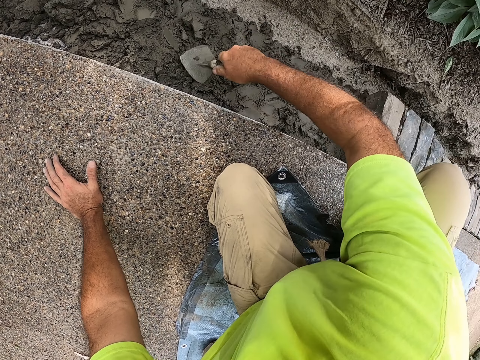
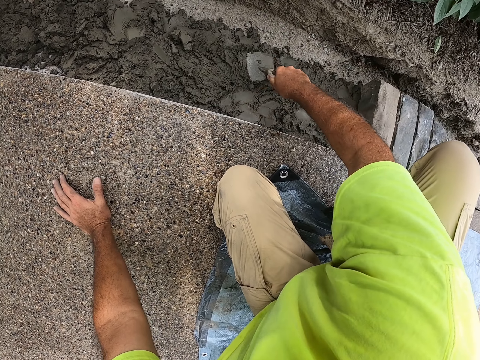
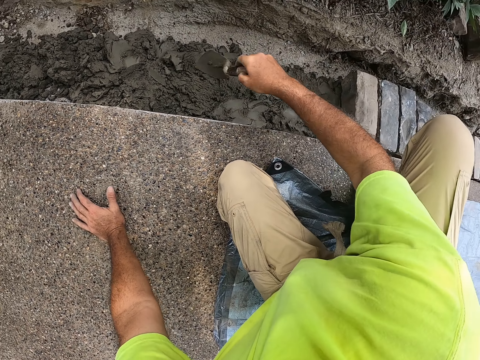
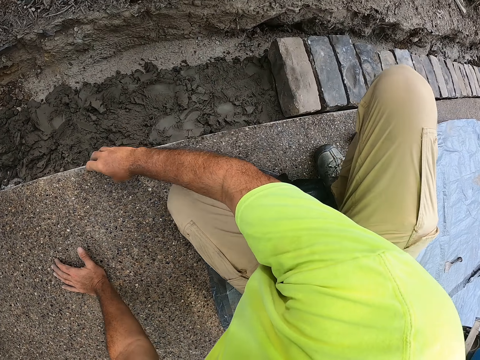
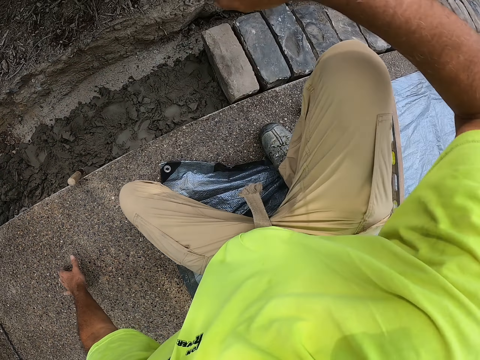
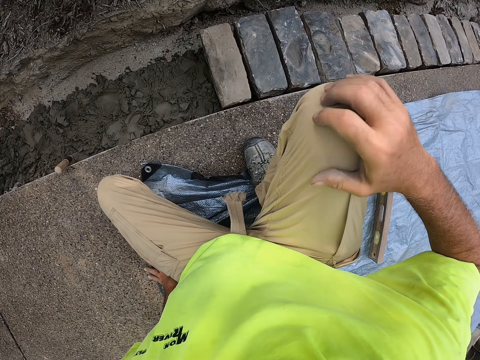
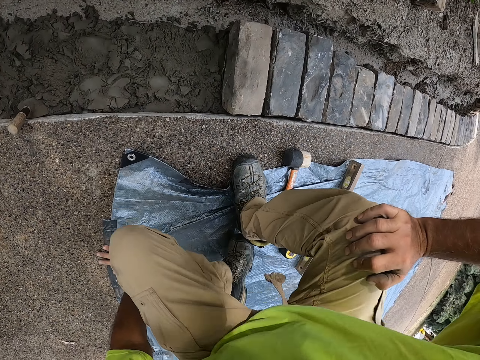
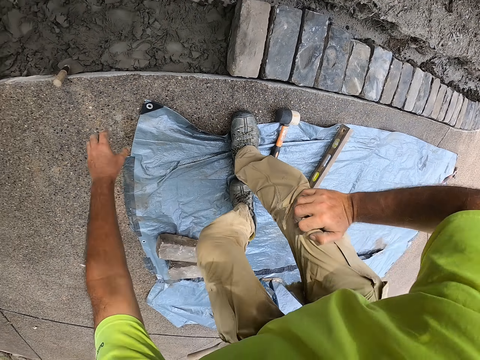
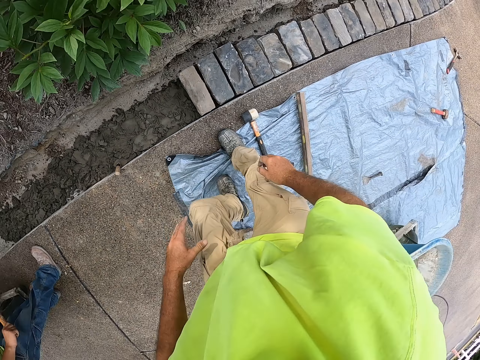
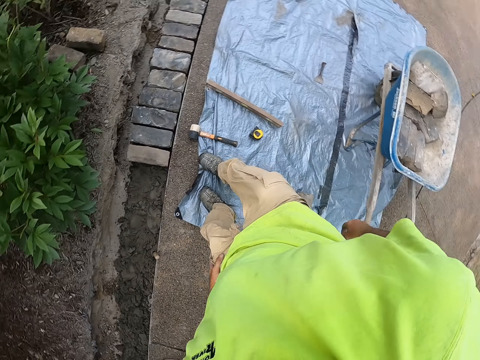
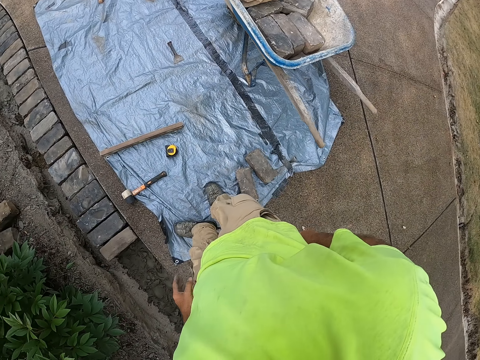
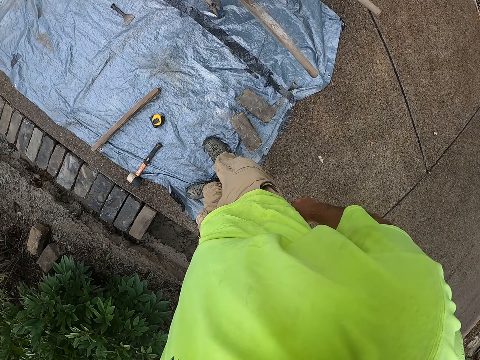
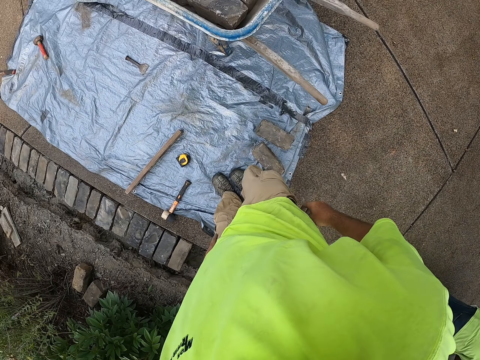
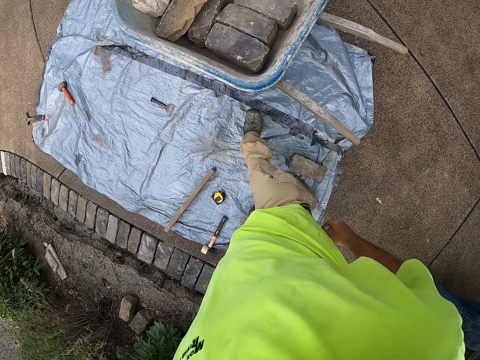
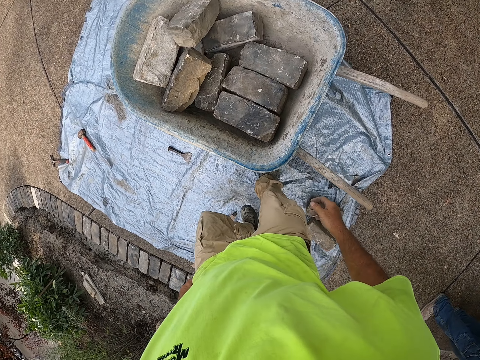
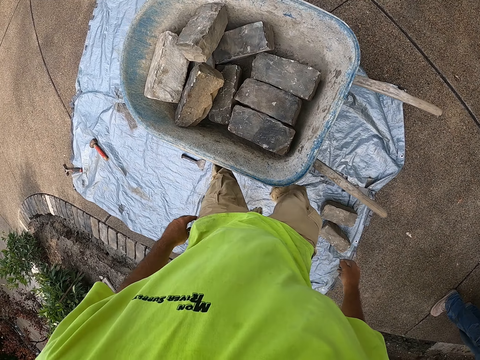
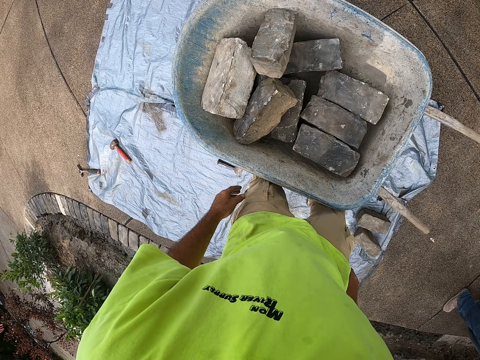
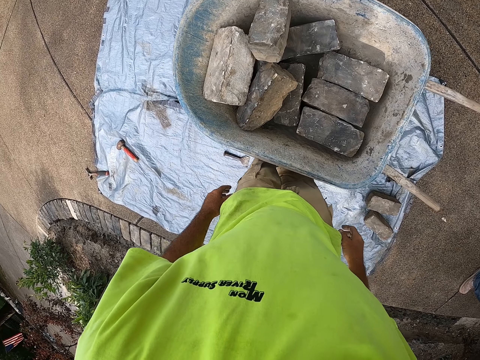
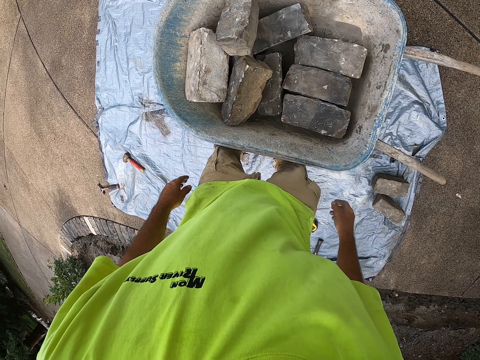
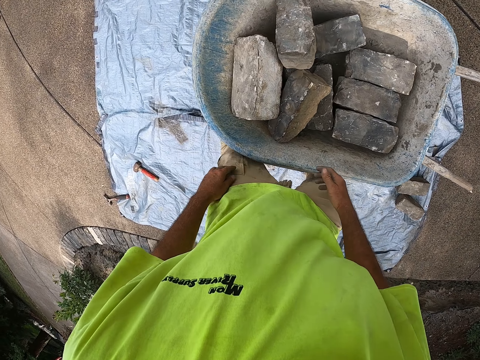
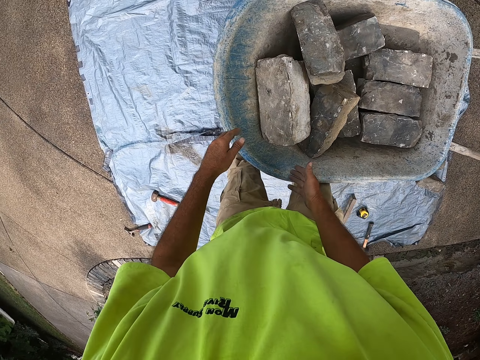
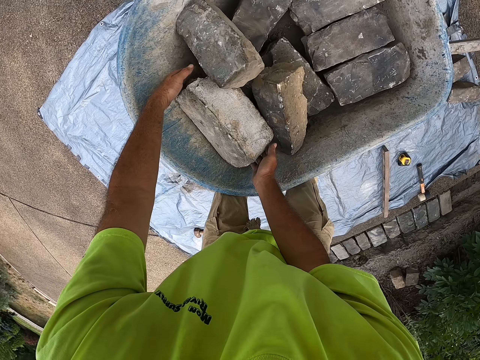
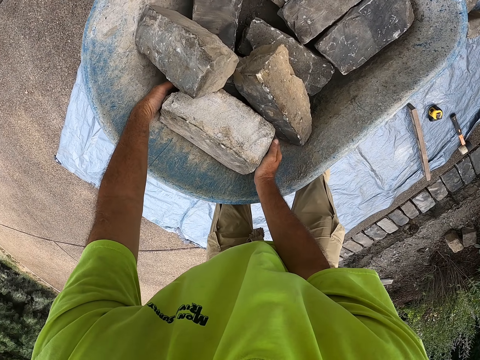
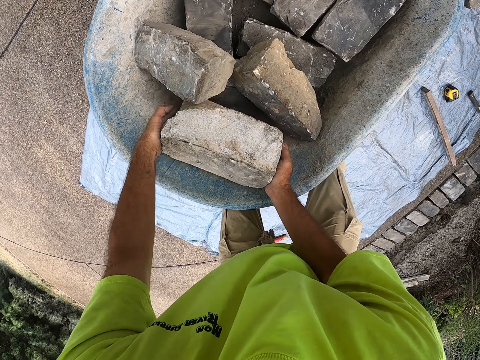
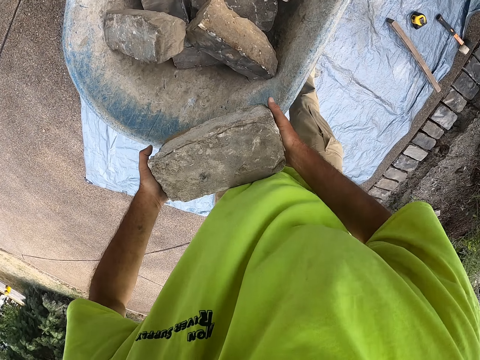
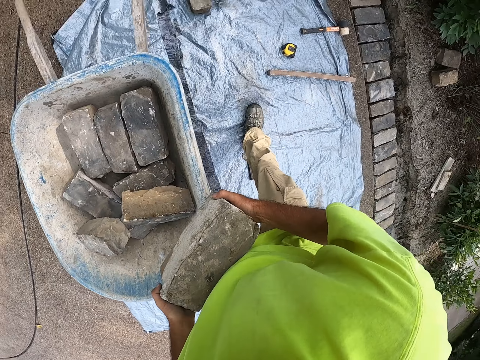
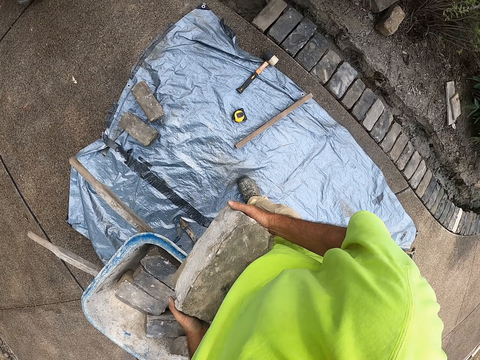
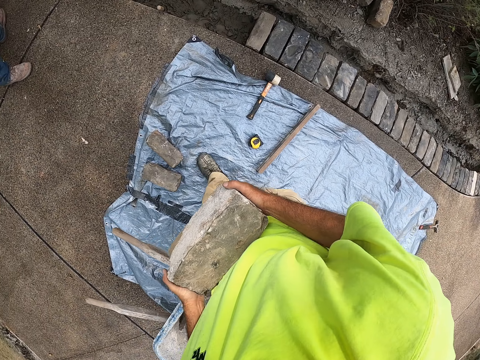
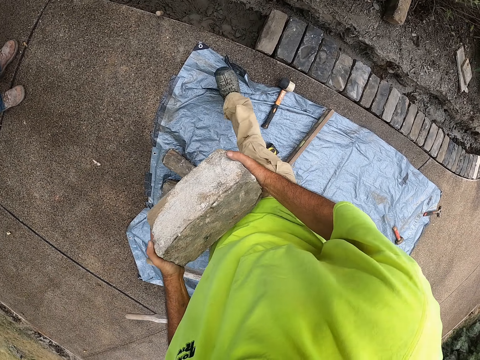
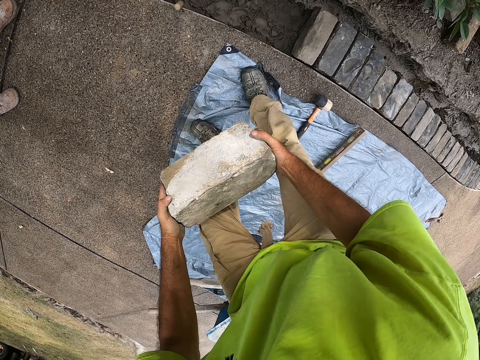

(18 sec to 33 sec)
The camera wearer puts the trowel on the concrete. They stand on the polythene paper. They take a few steps. They pick a brick. They hold the brick. They walk.

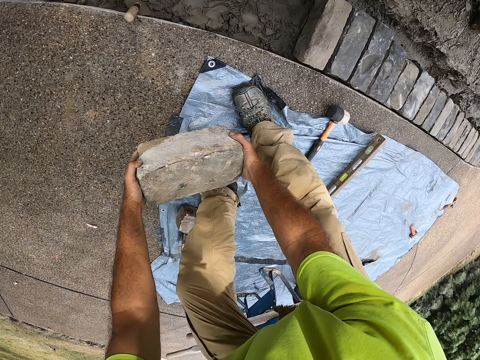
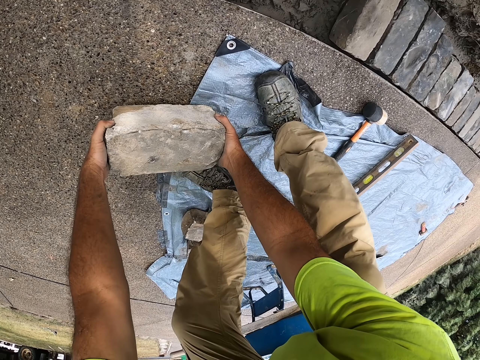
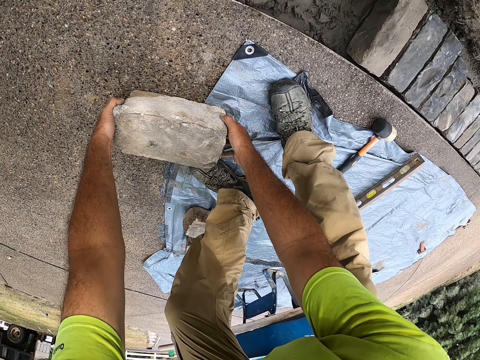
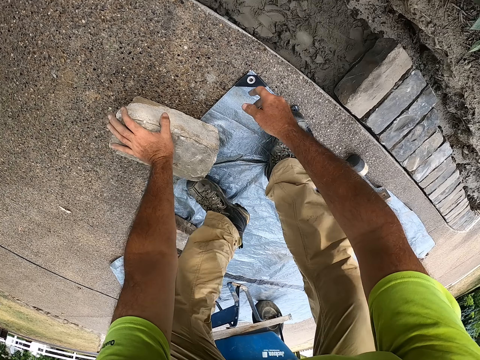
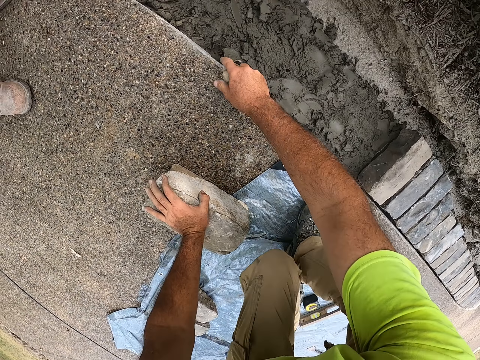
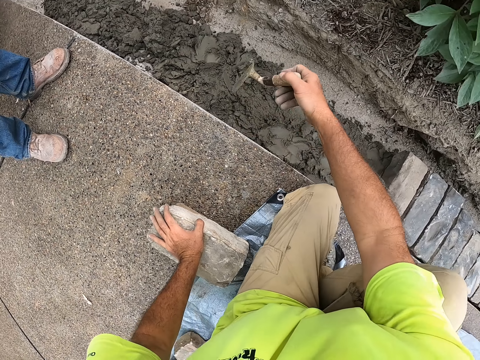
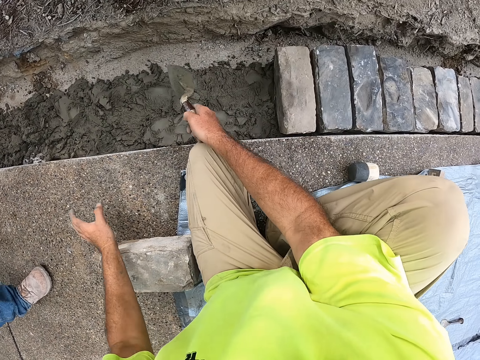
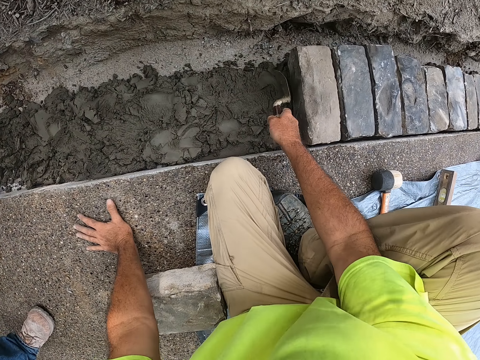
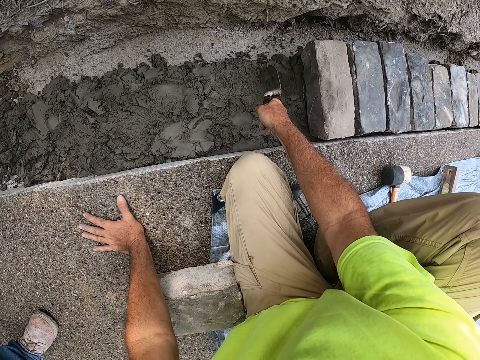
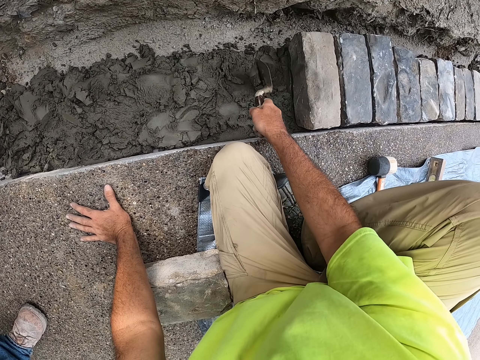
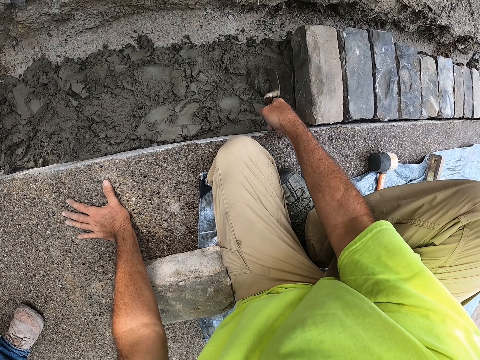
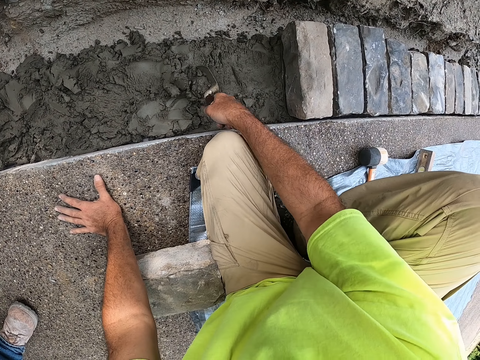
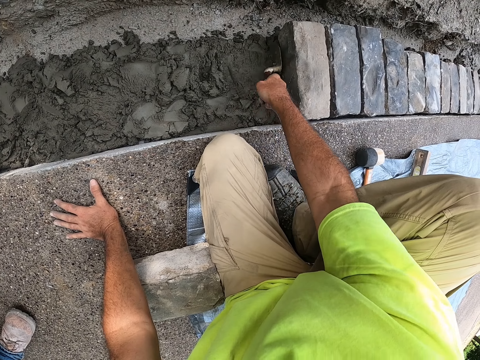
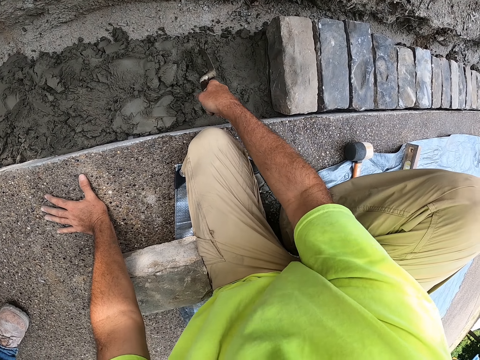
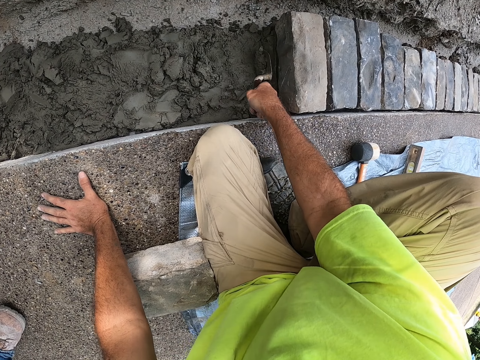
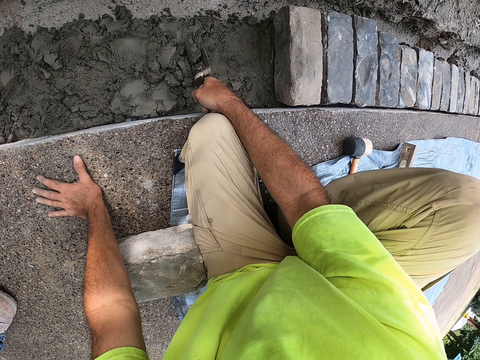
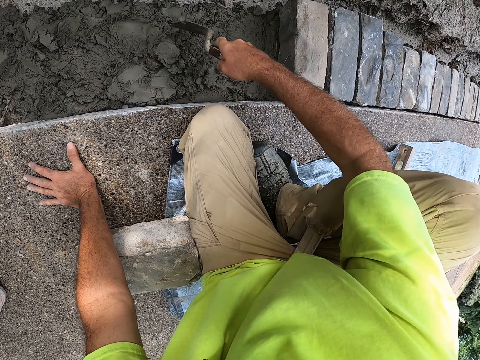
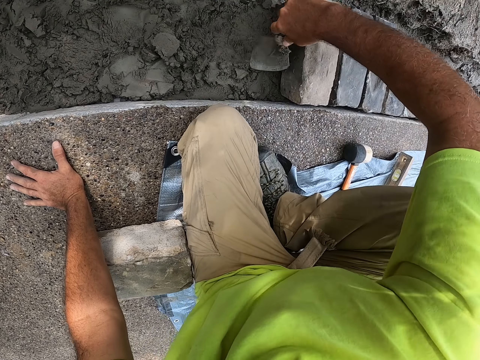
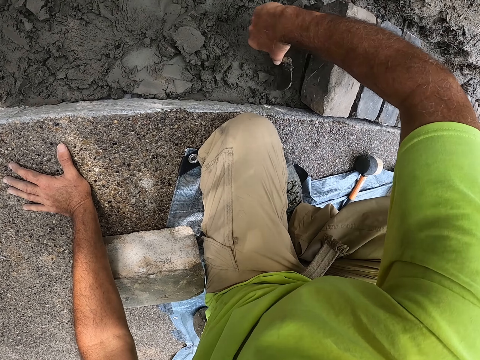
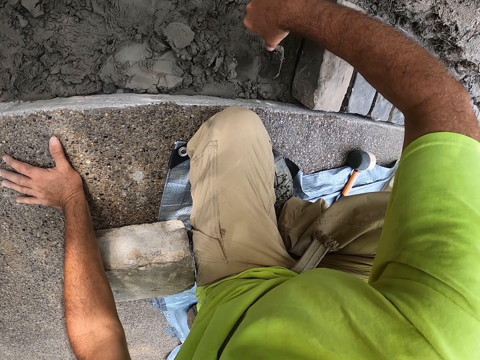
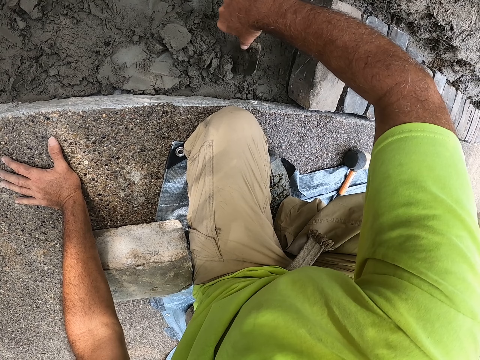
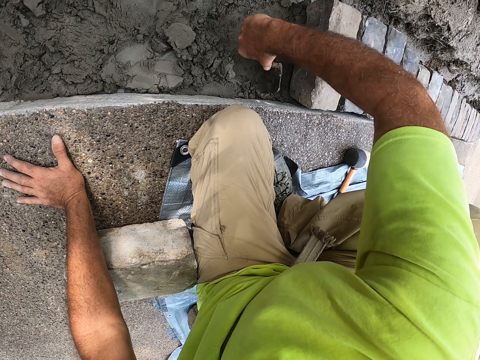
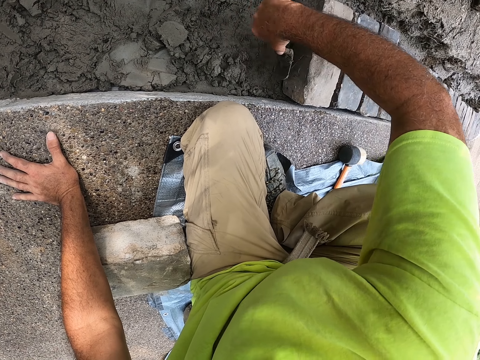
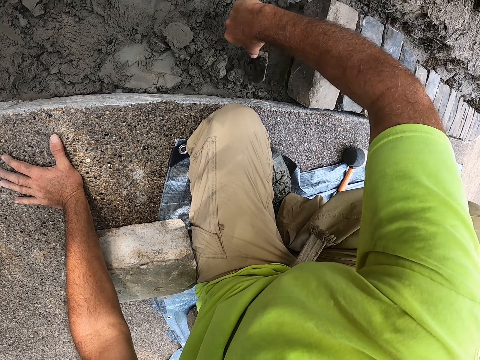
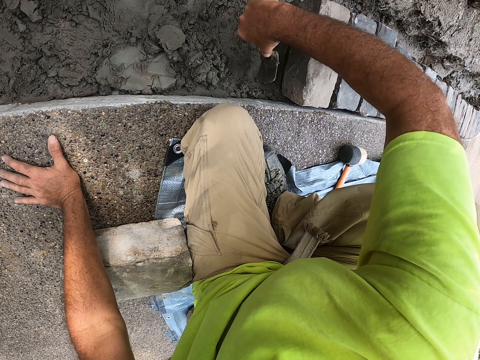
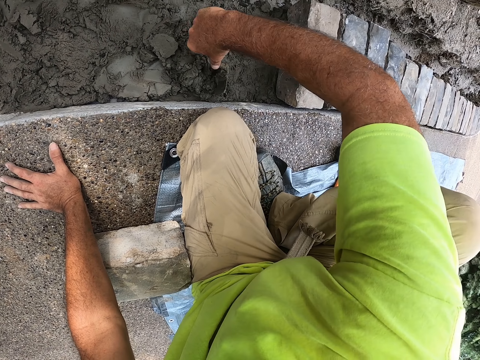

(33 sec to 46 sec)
The camera wearer puts the brick on the floor. They squat, pick the trowel. They hold the steel. They remove concrete with the trowel.
